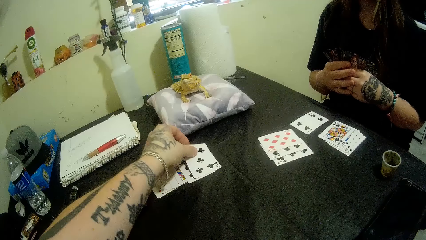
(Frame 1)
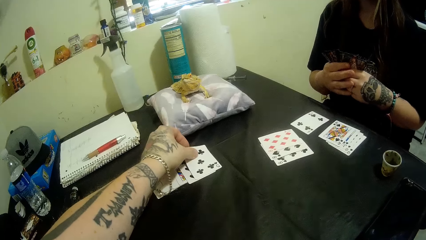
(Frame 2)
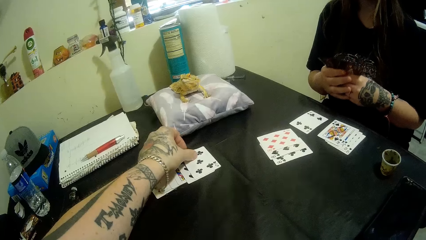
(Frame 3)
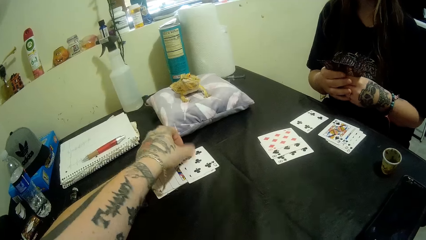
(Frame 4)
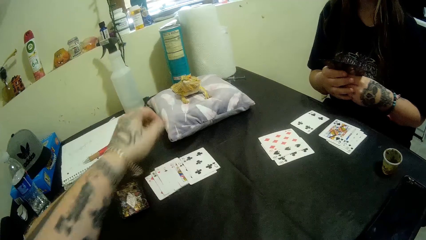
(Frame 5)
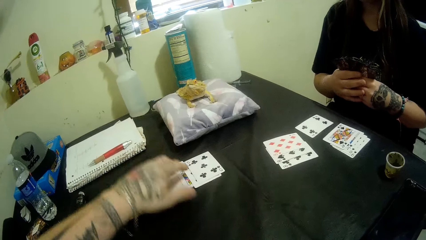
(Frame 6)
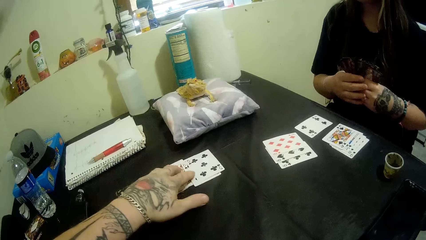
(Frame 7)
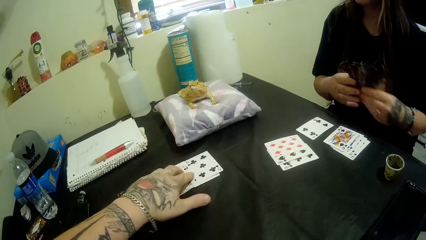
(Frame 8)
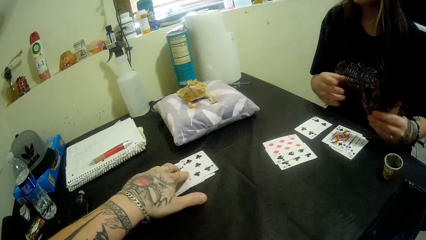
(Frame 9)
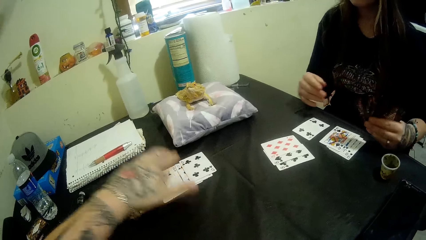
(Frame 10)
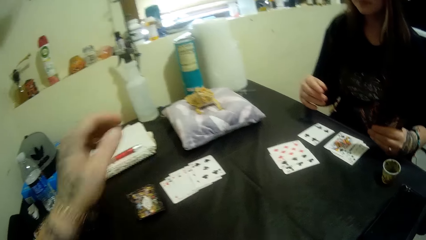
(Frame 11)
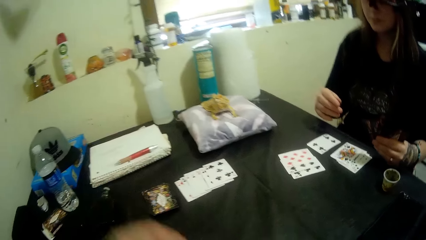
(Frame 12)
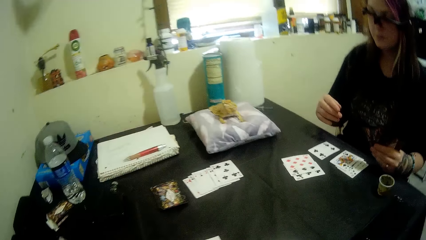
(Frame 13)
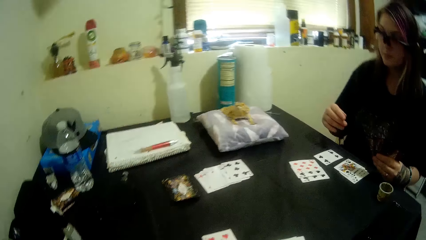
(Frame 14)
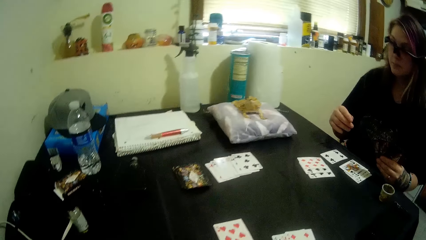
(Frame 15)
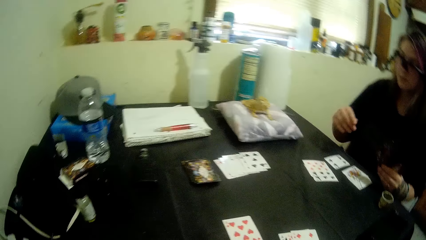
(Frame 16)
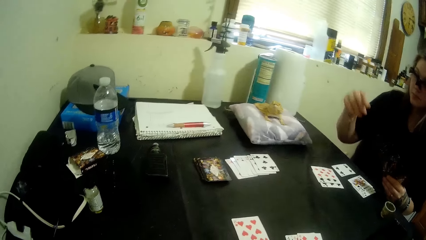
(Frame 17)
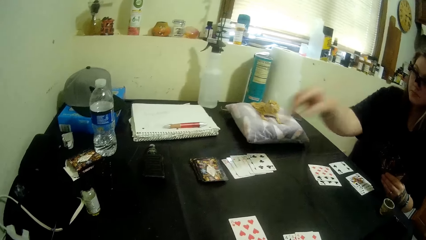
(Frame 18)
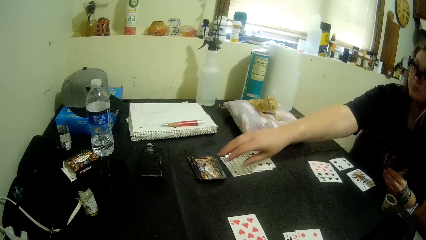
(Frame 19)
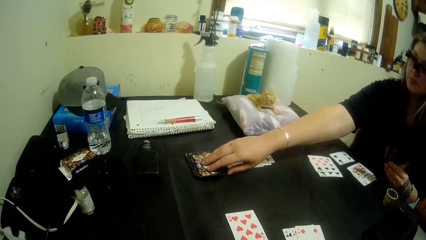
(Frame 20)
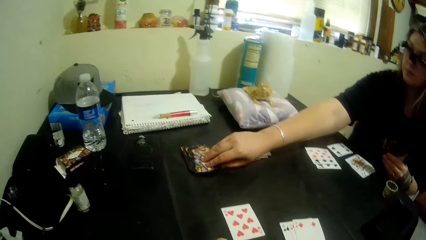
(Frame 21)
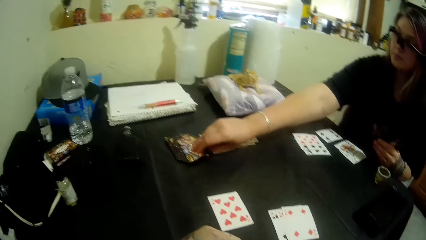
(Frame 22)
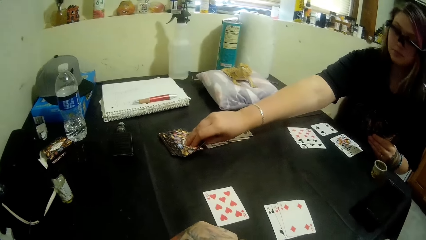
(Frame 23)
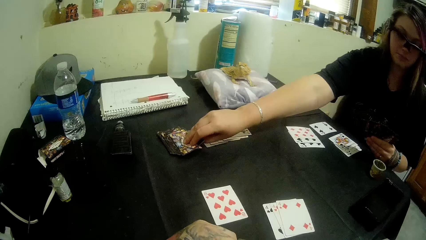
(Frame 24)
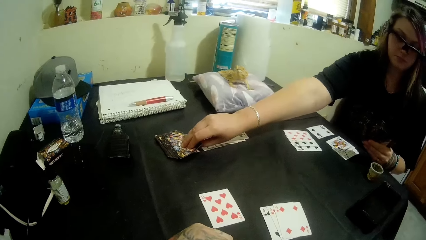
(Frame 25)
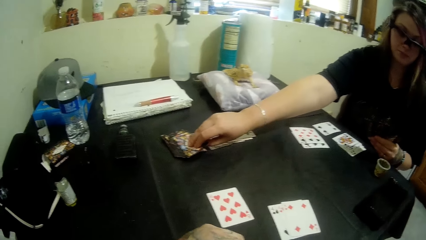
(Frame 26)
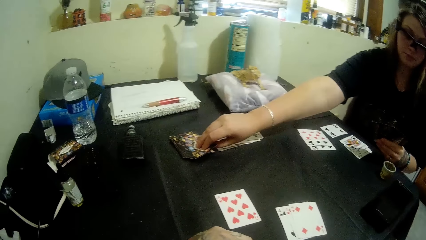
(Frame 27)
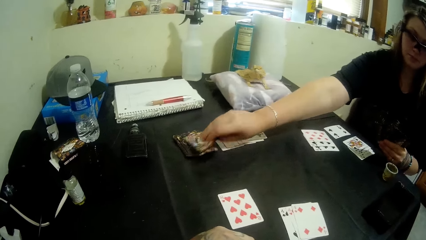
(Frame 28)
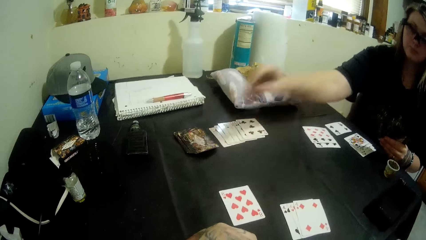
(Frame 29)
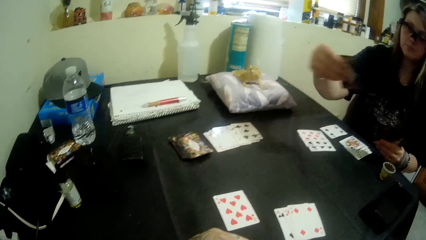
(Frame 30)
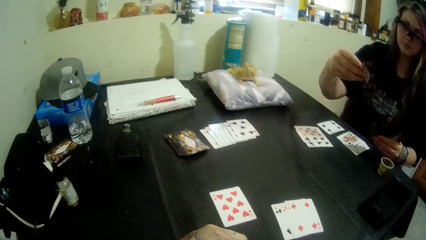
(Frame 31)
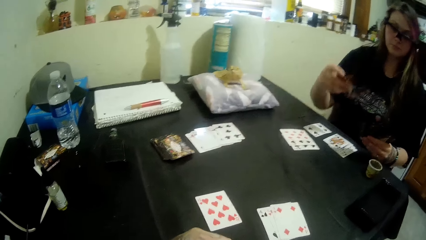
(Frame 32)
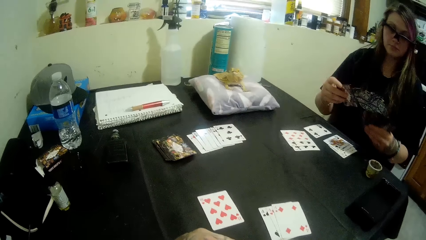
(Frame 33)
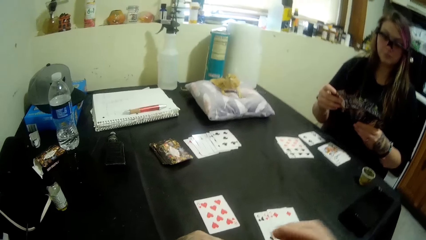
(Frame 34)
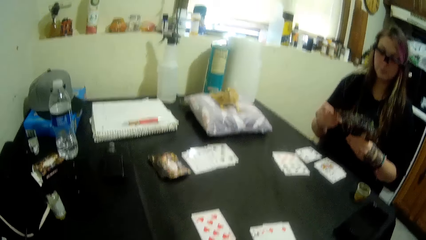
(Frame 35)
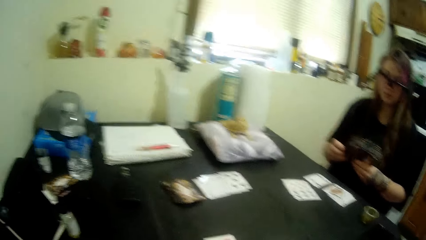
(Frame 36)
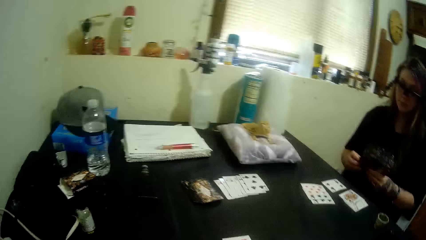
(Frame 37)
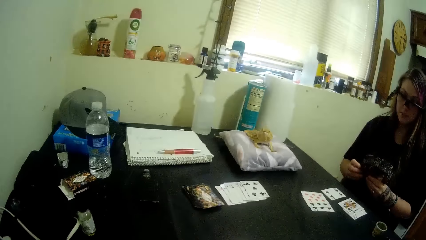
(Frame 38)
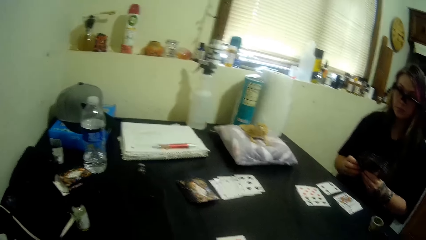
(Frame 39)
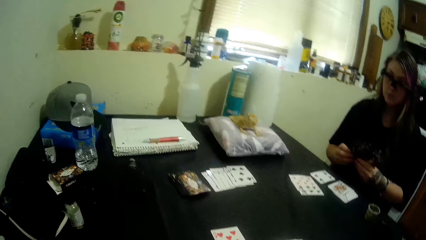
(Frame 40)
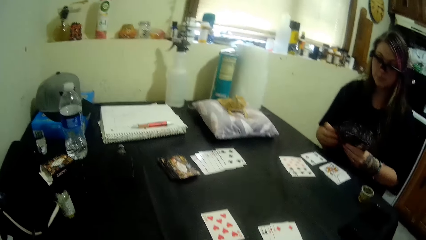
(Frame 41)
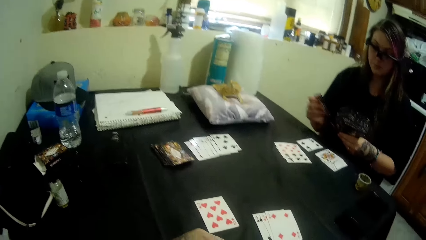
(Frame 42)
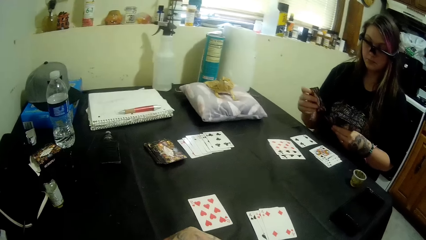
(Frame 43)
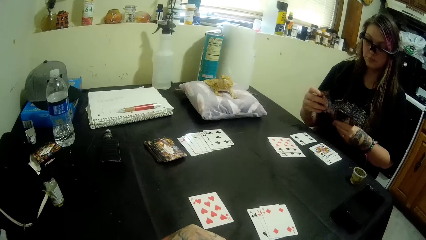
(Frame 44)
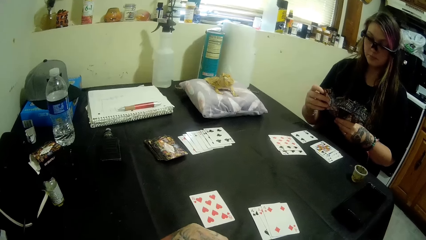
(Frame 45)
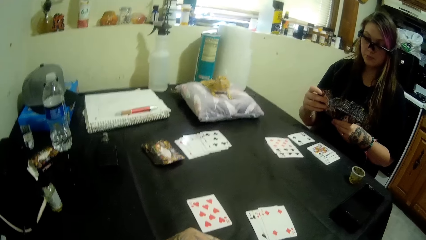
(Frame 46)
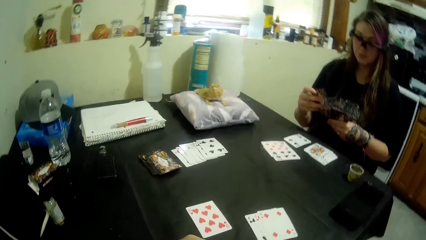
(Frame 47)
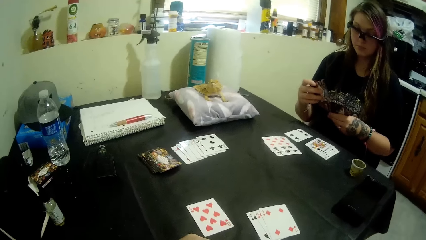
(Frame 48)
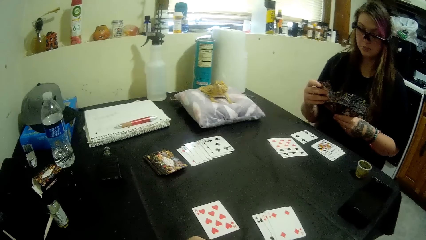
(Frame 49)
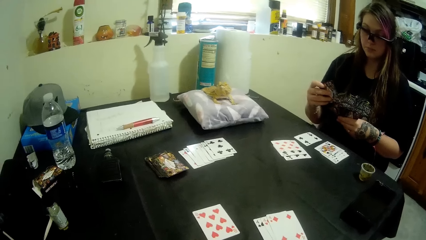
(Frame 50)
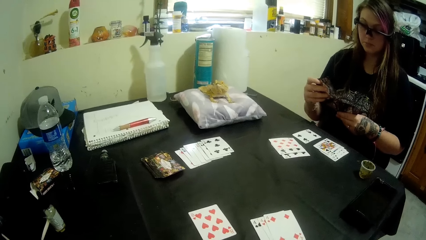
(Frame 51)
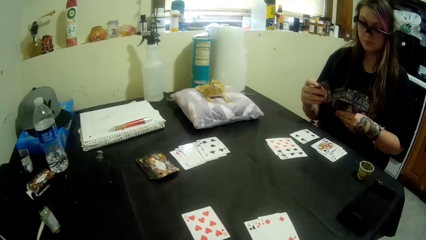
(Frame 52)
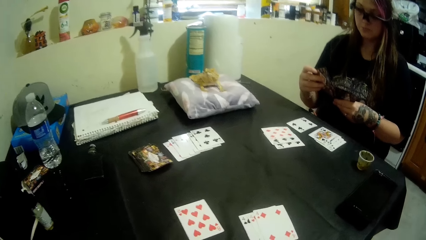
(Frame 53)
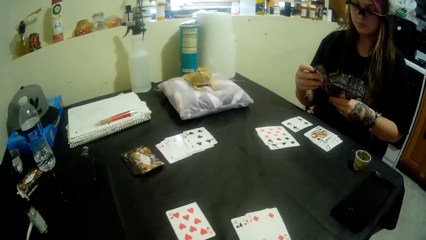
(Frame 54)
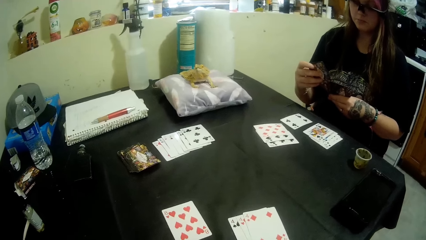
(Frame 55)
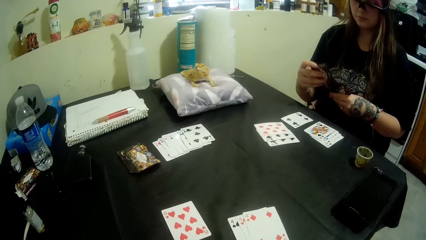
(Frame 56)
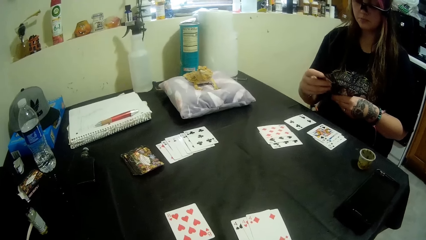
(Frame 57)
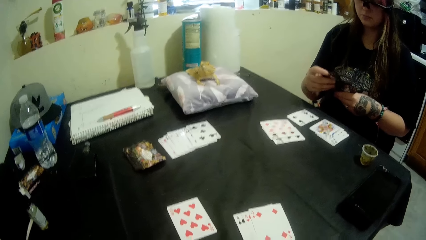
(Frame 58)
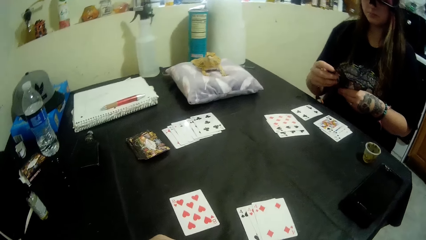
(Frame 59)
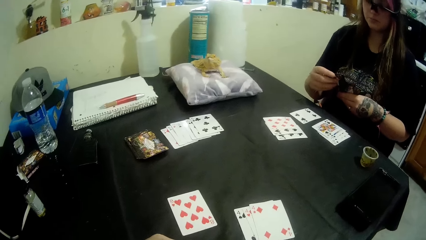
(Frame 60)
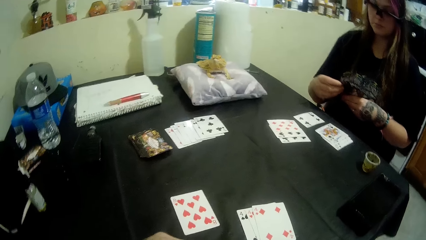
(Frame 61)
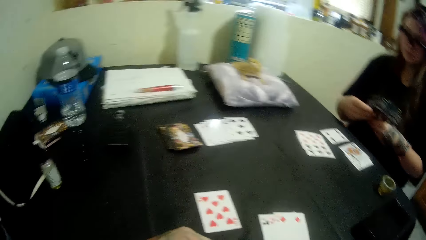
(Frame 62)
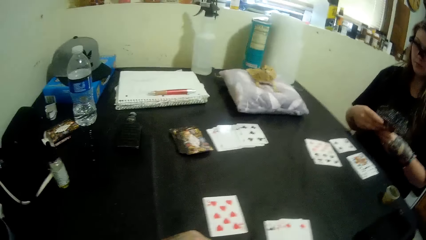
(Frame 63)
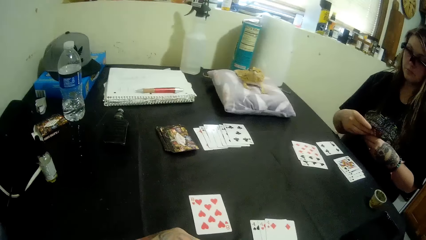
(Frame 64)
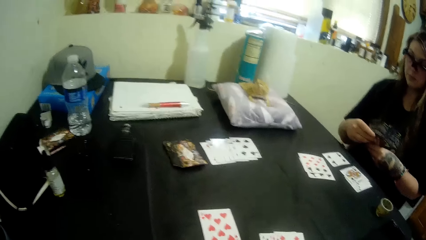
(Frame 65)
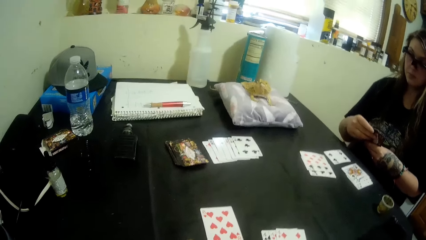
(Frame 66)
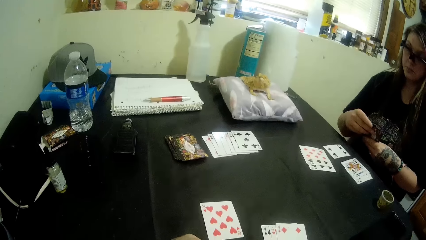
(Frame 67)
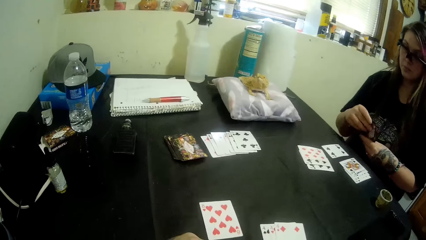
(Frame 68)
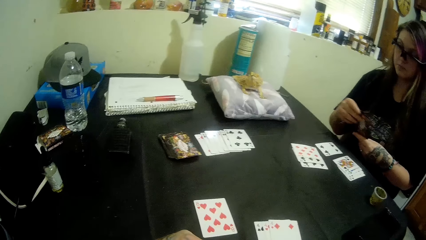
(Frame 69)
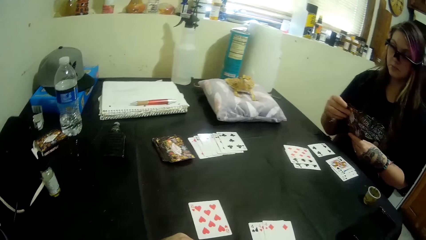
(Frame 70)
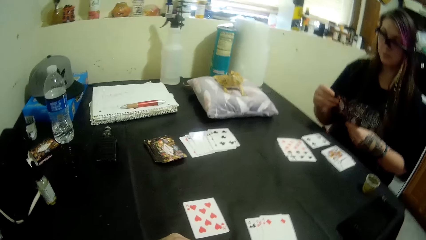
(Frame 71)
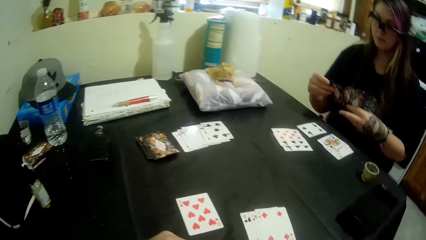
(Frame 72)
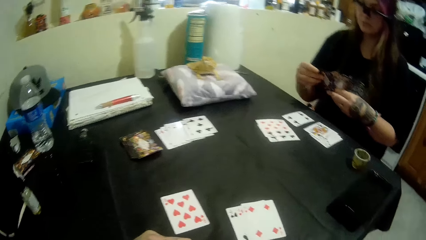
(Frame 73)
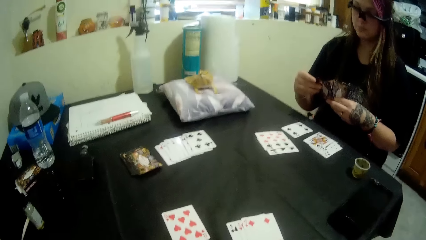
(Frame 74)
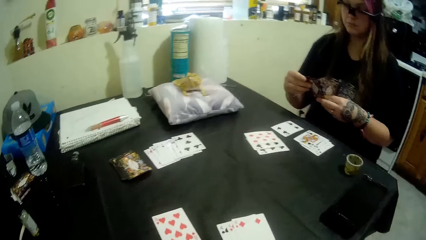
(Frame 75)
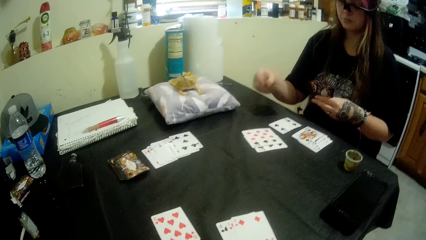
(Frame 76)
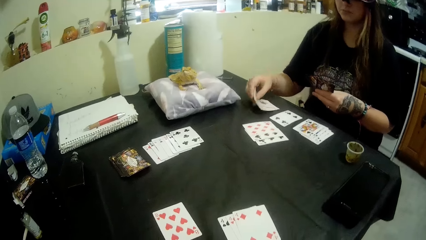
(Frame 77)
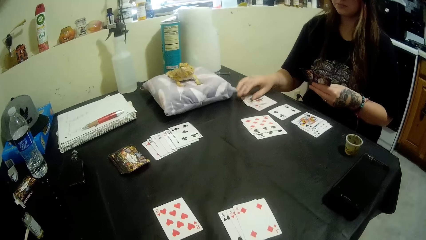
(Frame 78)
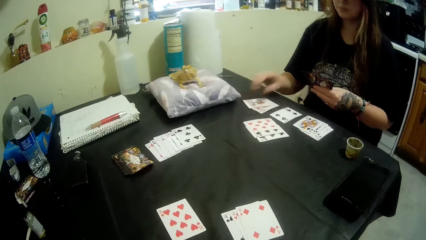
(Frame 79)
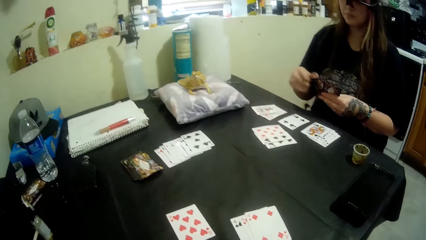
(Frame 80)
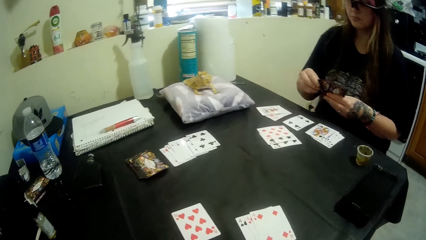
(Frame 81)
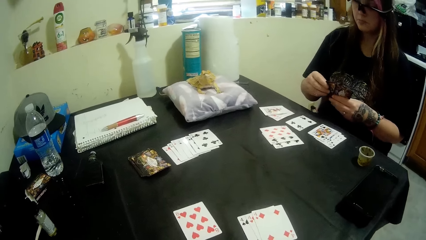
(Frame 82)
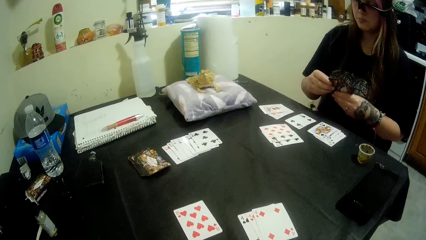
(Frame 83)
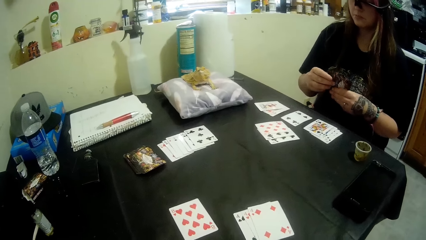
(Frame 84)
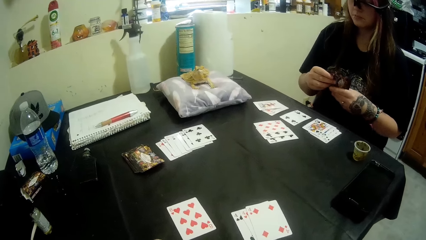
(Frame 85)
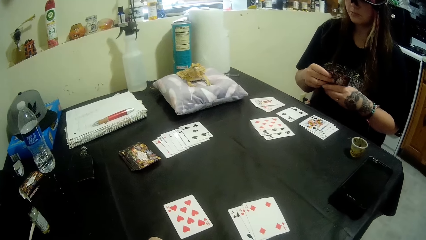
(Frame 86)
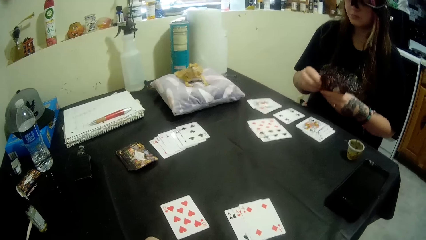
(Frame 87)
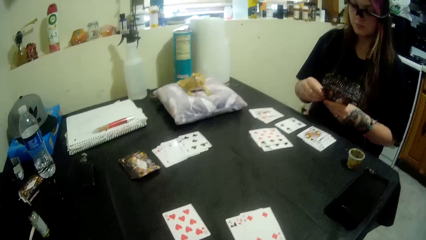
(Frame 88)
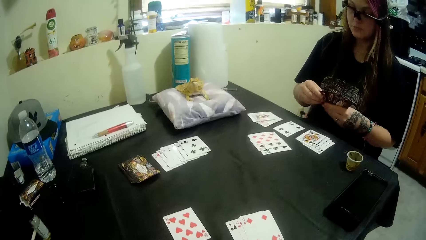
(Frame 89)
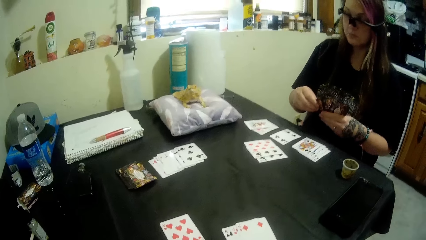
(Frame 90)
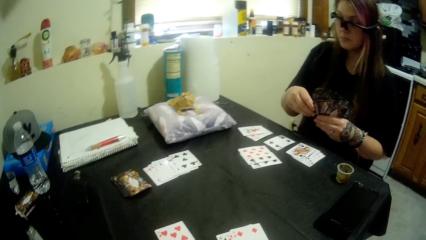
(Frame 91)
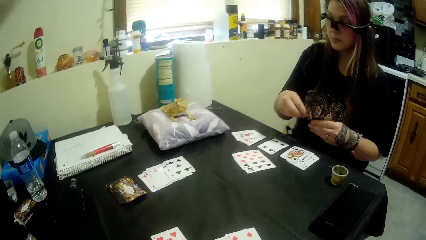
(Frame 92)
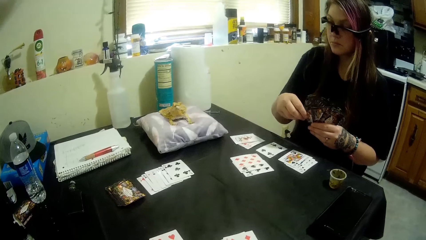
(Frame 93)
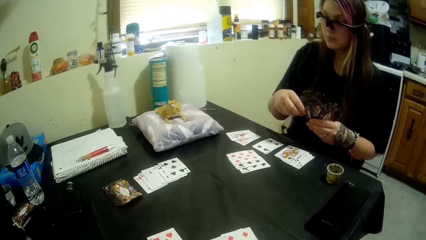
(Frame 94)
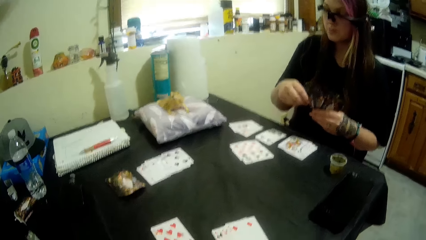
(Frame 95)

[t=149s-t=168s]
The camera wearer drops a card on the table with his left hand. He moves the cards on the table with his left hand. A woman holds a card on the table with her right hand and picks up the card from the table with her right hand. The woman shuffles the cards in her hands. The camera wearer looks around the room. The woman drops the cards on the table with her right hand.
